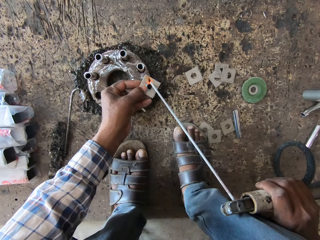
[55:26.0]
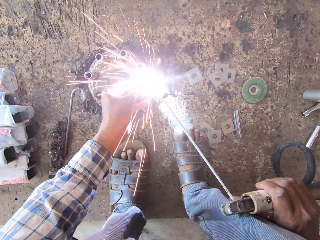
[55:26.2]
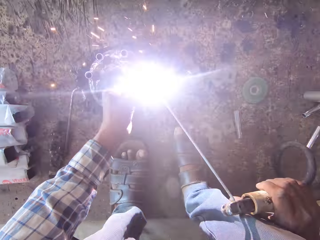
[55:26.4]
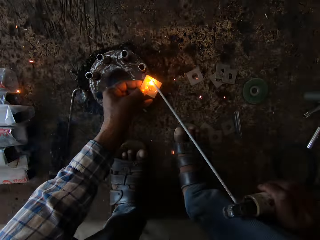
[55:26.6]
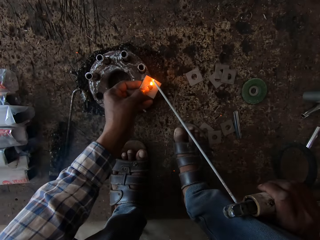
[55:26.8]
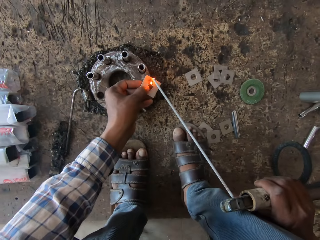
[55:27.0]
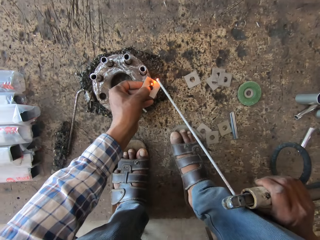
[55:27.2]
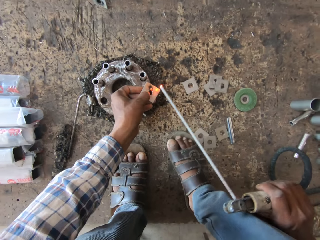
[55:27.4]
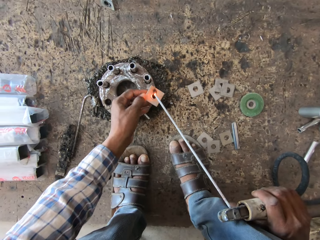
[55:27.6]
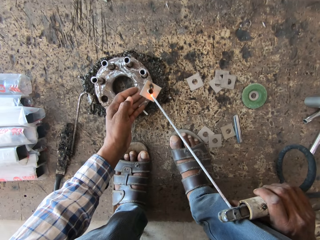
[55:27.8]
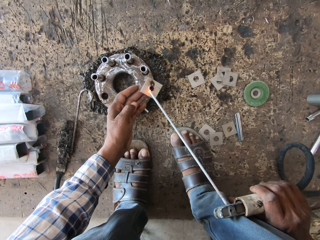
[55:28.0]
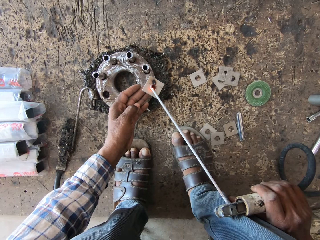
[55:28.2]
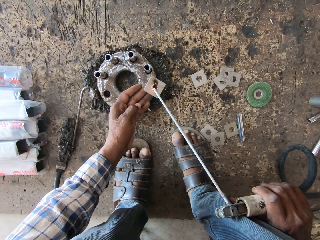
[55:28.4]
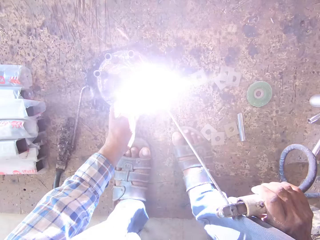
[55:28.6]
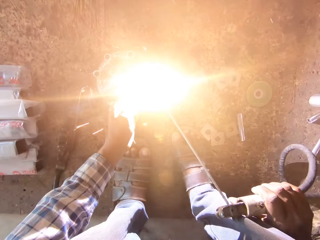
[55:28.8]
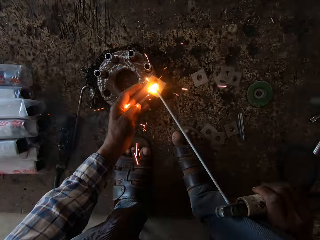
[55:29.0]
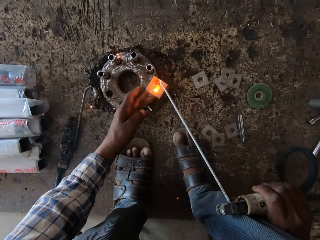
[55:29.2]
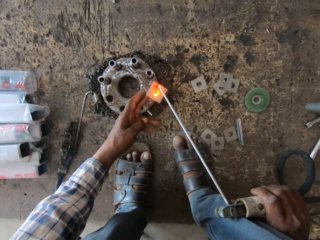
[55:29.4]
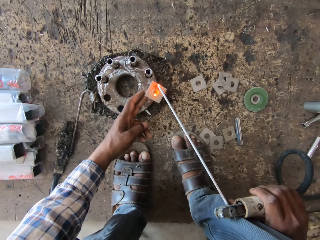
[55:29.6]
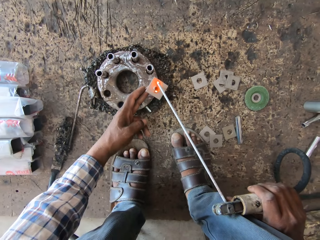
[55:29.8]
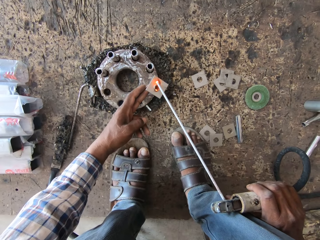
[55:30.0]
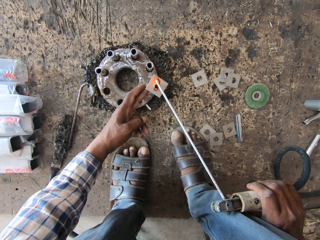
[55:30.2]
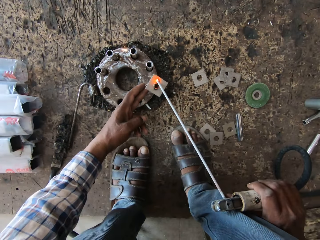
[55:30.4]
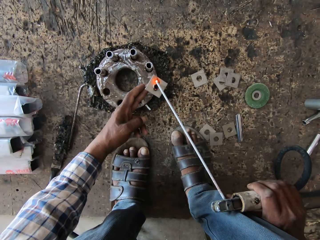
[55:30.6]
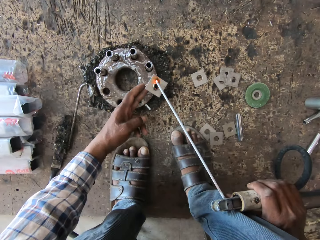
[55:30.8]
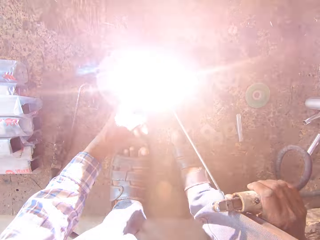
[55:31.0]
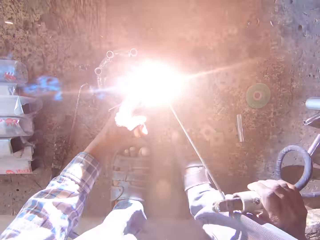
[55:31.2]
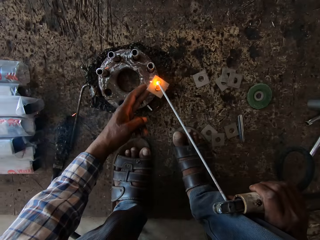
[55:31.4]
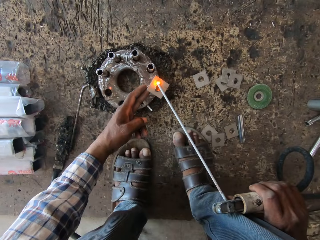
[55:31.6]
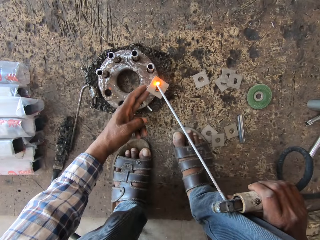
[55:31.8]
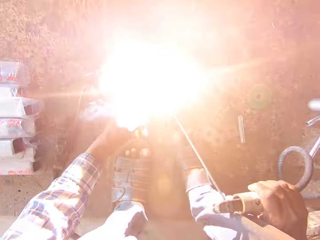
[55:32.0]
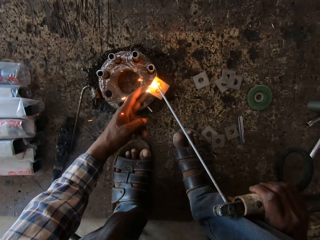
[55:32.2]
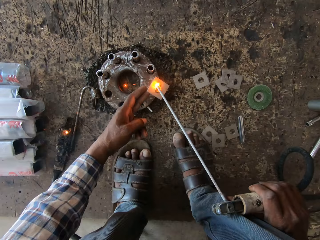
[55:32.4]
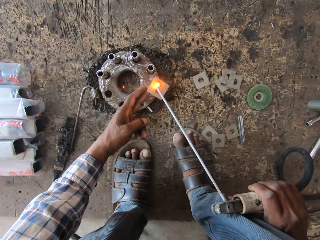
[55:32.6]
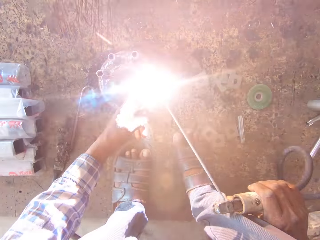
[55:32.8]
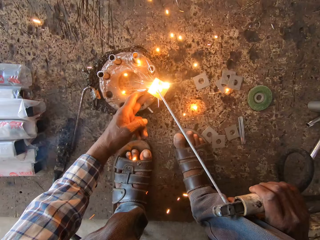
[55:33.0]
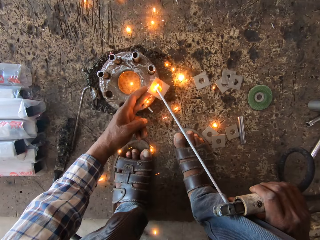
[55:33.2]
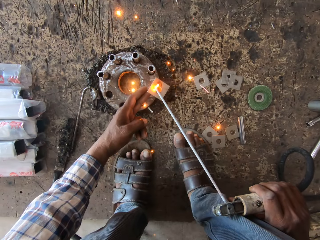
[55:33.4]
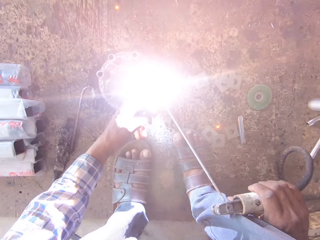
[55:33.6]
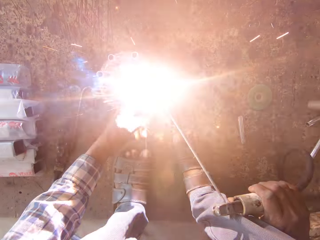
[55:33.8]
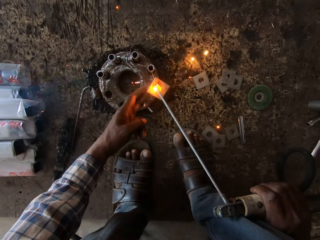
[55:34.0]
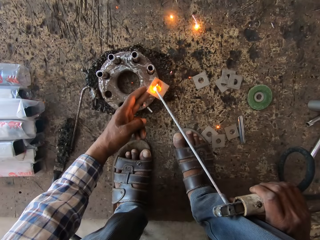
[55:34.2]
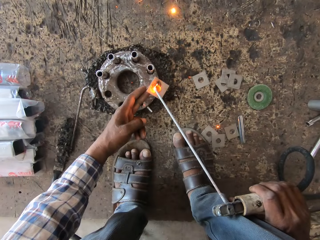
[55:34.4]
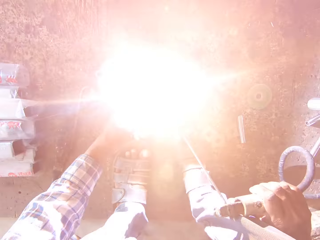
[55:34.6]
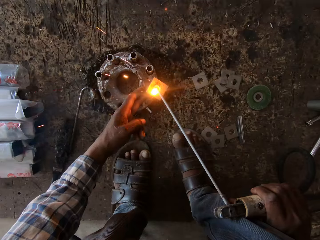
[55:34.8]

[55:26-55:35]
The camera wearer welds the base plate and the steel pipe with the welding torch in his right hand. He welds again.

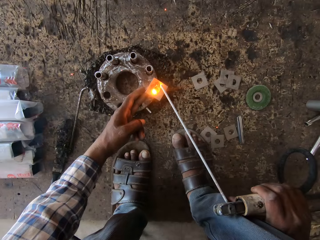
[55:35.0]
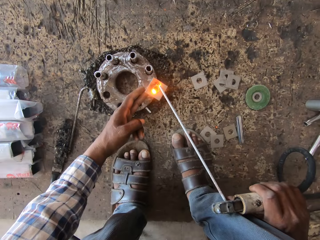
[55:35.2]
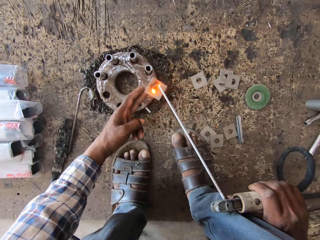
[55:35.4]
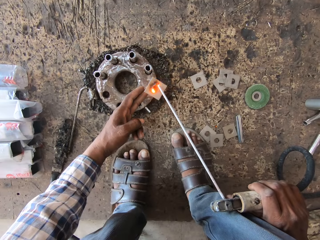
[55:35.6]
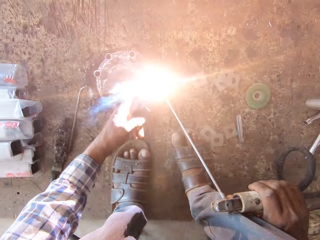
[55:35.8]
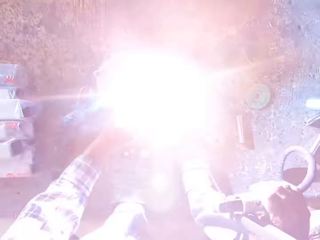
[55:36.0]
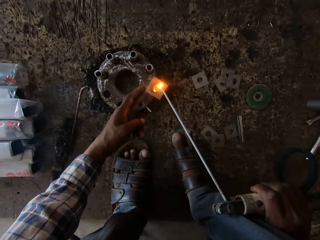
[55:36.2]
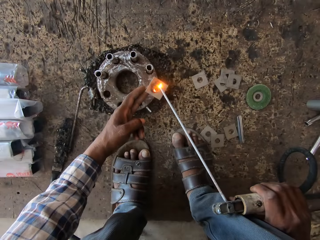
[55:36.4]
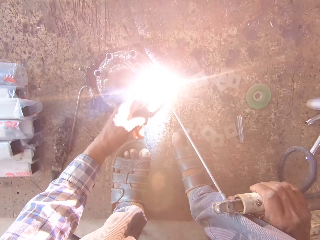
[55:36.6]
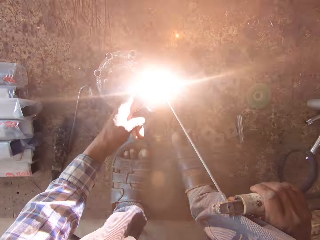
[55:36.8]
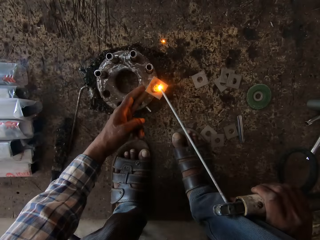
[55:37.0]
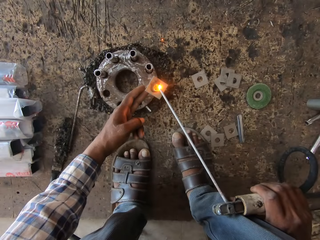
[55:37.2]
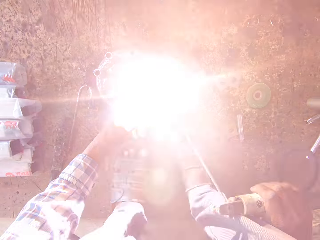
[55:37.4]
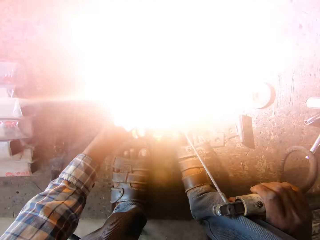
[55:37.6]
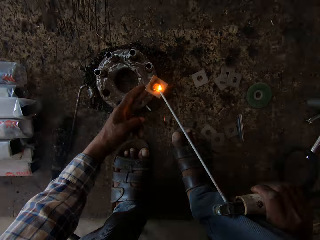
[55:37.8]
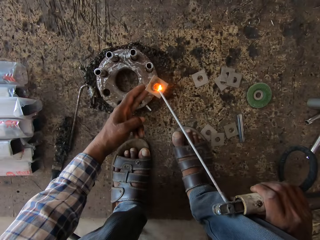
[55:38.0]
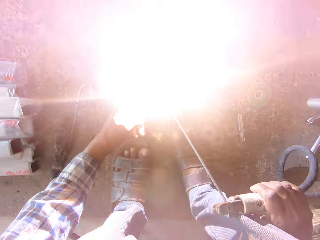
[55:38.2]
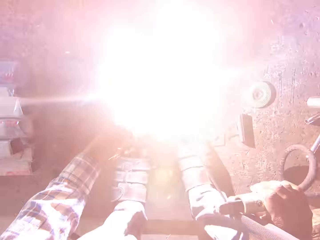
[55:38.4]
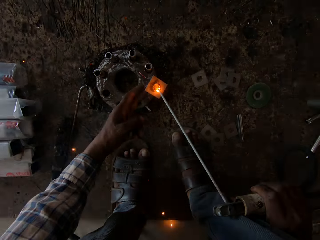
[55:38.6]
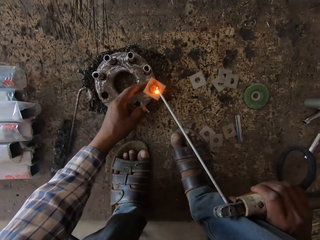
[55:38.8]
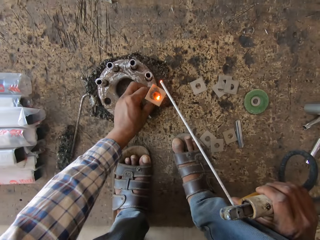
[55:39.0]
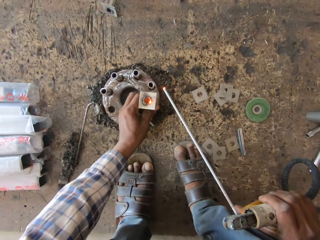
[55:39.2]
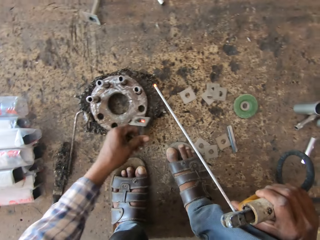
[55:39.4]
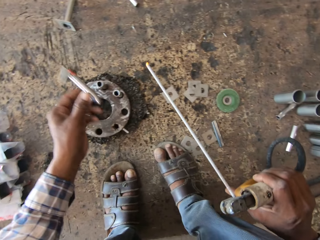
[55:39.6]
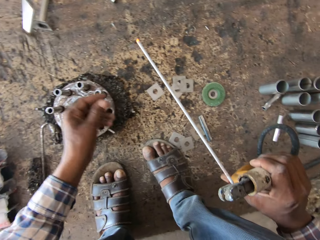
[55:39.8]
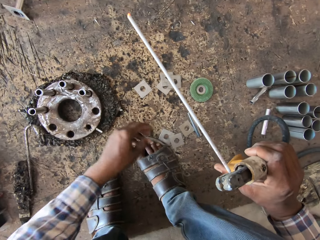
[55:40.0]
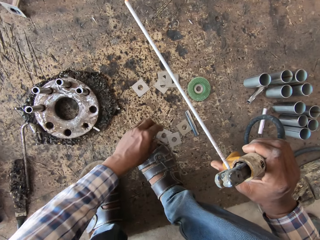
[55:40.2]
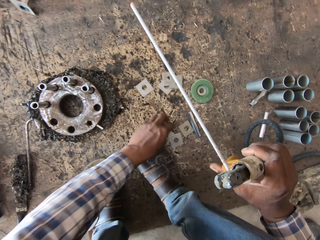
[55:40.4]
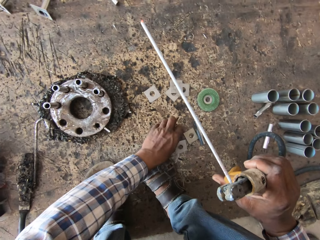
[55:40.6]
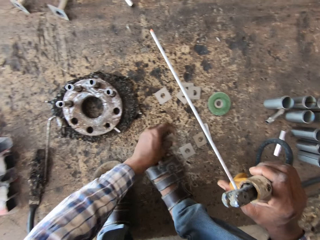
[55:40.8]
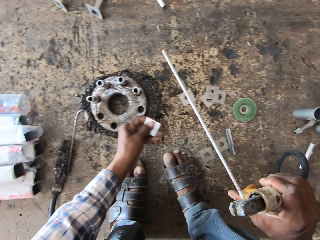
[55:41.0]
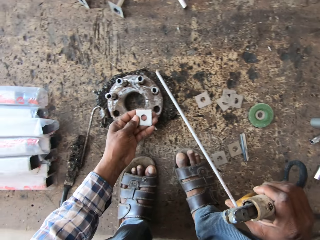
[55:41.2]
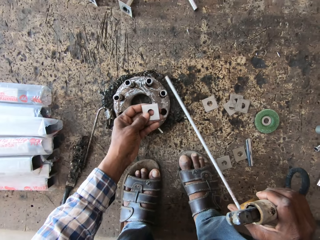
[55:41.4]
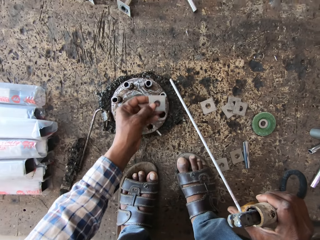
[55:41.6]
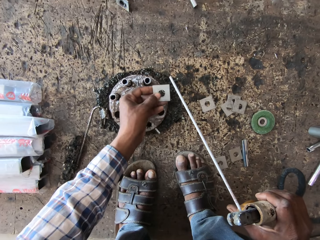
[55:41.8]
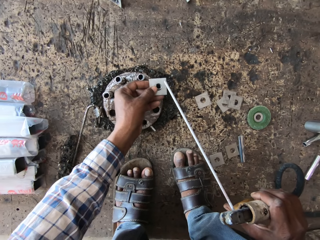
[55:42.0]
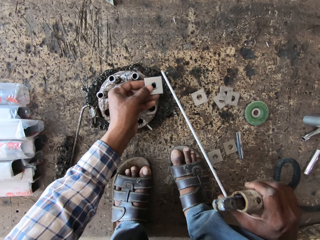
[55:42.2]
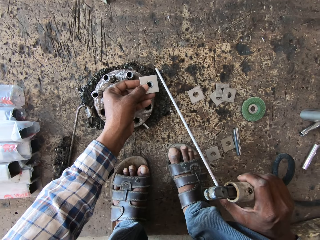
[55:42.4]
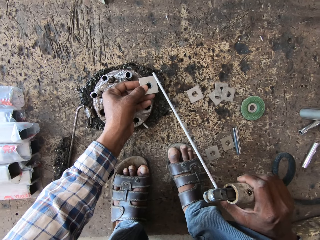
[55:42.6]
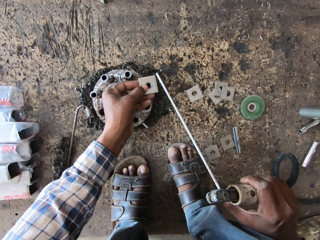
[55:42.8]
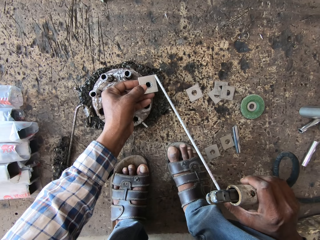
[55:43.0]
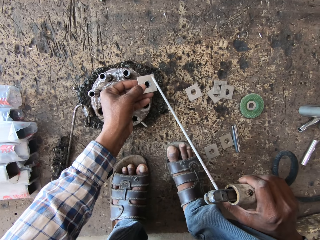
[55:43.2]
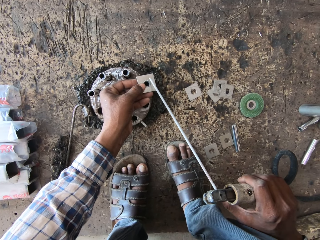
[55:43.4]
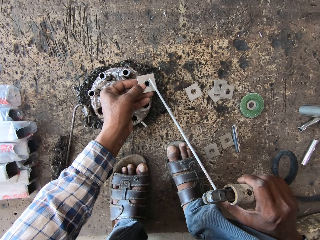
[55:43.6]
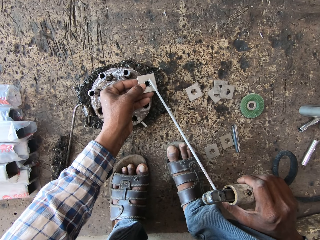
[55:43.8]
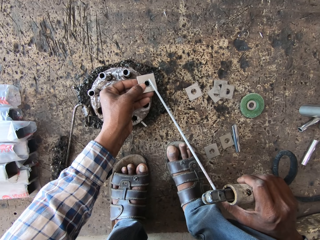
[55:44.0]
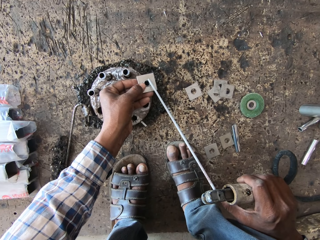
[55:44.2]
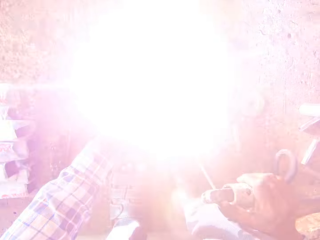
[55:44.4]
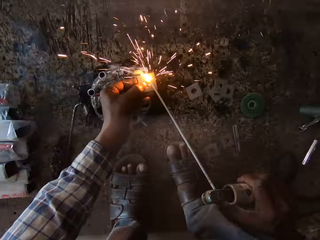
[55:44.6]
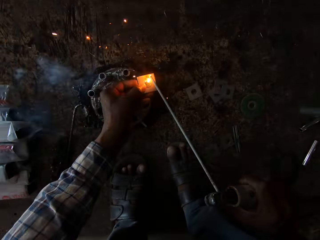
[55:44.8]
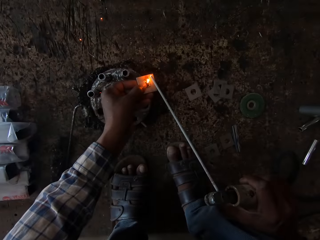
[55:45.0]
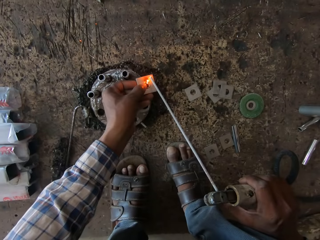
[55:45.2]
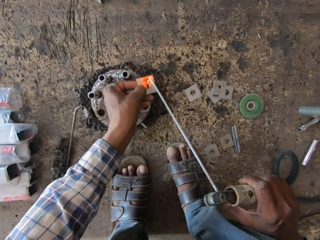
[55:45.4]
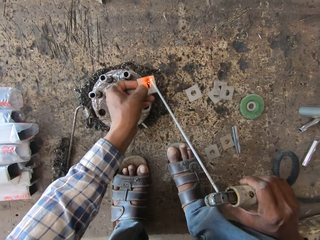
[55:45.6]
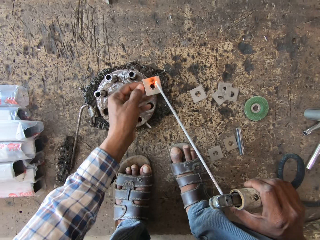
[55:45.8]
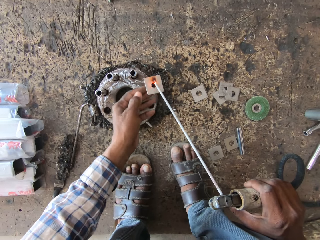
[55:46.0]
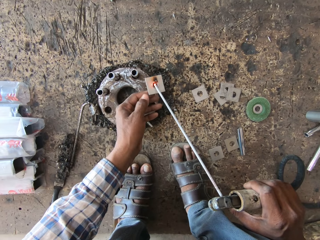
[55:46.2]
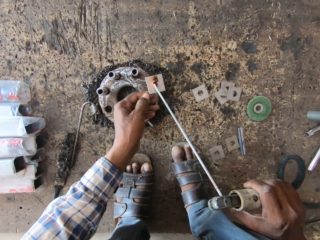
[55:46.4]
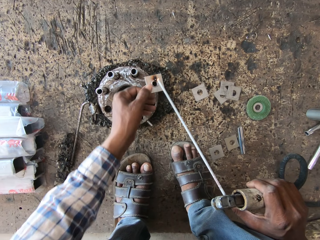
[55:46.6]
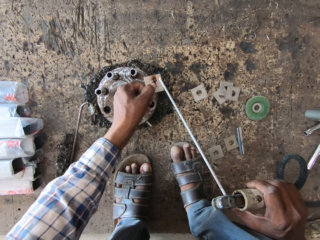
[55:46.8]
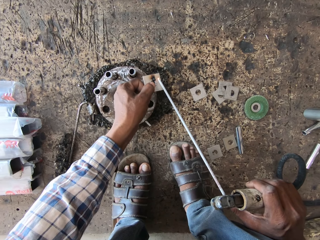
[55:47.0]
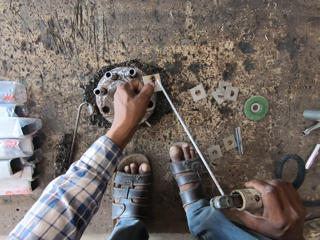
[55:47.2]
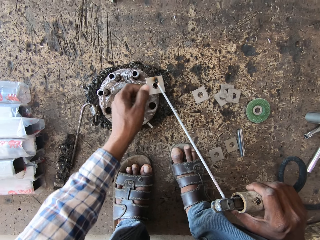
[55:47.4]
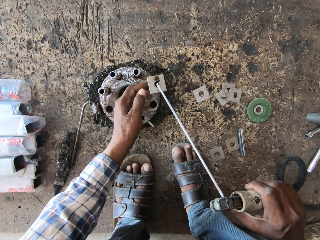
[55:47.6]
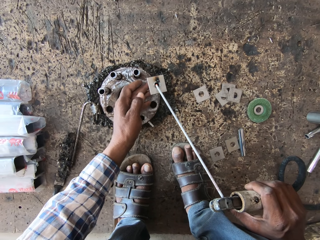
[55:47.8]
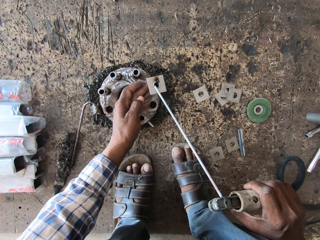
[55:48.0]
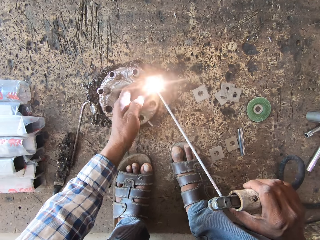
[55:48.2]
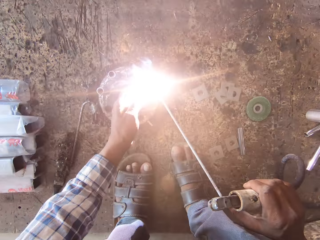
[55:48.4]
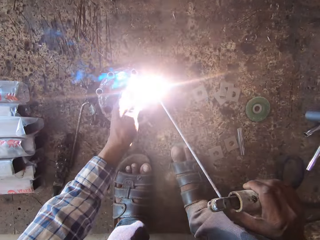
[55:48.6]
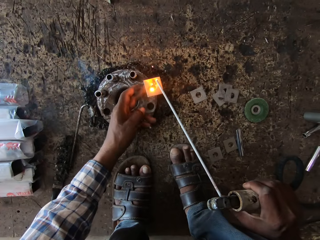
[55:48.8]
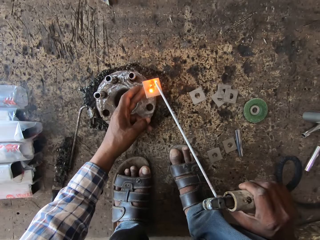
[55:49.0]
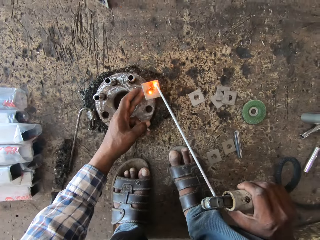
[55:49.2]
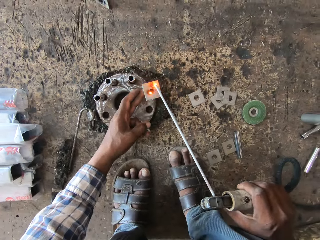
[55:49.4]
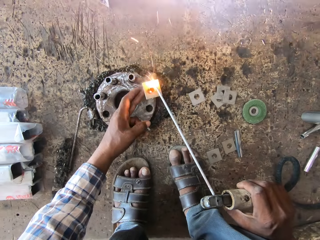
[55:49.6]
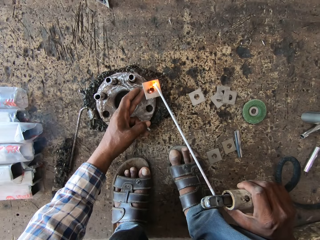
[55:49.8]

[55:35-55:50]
The camera wearer welds the base plate and the steel pipe with the welding torch in his right hand. He removes the welded steel pipe from the flange with his left hand. He throws the welded steel pipe on the floor with his left hand. He picks up a base plate from the floor with his left hand. He places the base plate on a steel pipe with his left hand. He welds the base plate and the steel pipe with the welding torch in his right hand. He adjusts the base plate on the steel pipe with his left hand. He adjusts it again. He welds the base plate and the steel pipe with the welding torch in his right hand. He welds again.
